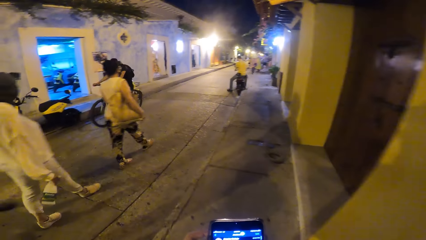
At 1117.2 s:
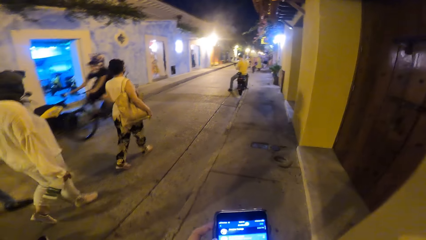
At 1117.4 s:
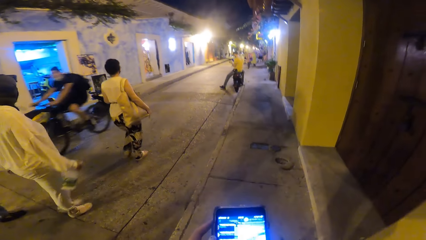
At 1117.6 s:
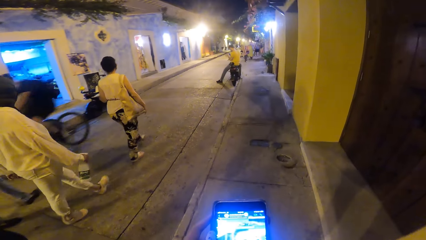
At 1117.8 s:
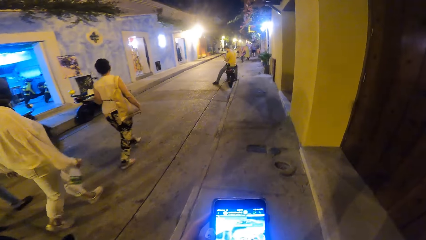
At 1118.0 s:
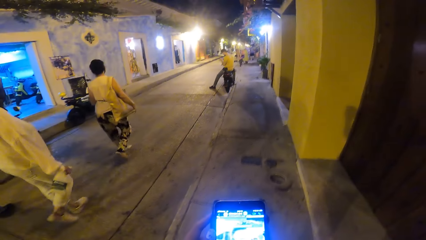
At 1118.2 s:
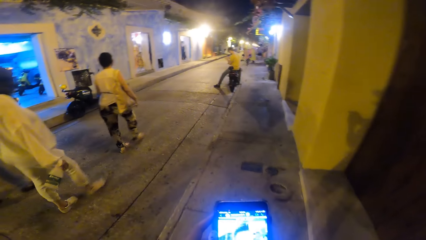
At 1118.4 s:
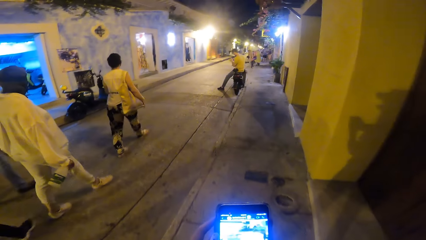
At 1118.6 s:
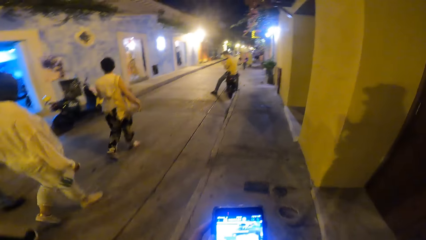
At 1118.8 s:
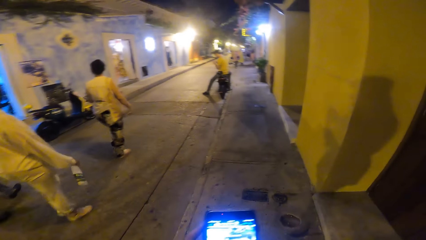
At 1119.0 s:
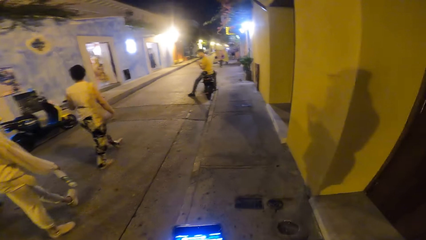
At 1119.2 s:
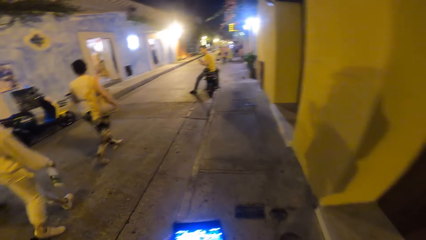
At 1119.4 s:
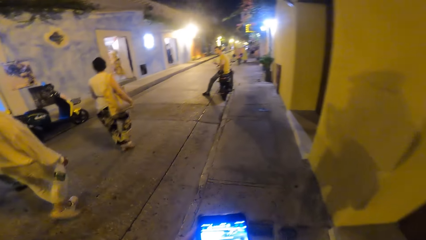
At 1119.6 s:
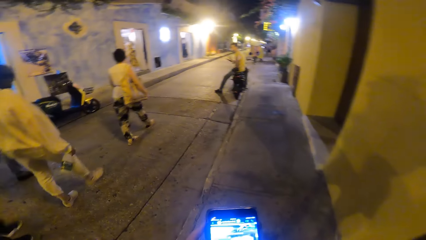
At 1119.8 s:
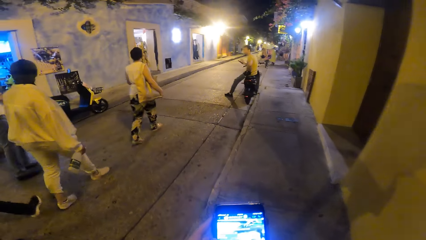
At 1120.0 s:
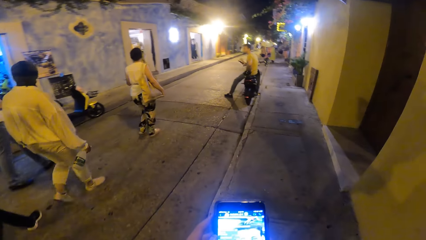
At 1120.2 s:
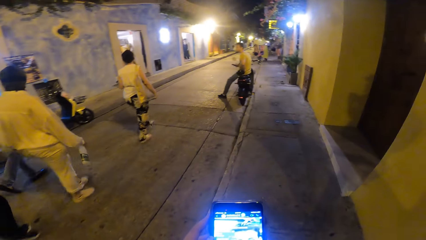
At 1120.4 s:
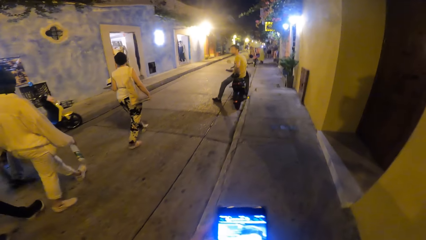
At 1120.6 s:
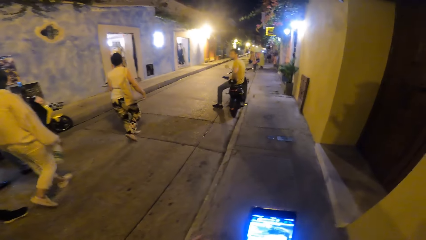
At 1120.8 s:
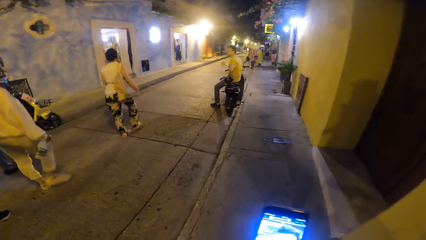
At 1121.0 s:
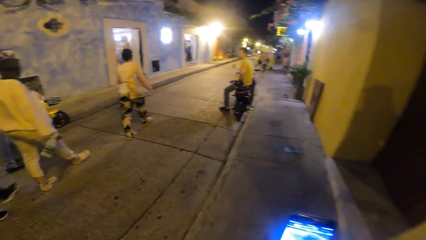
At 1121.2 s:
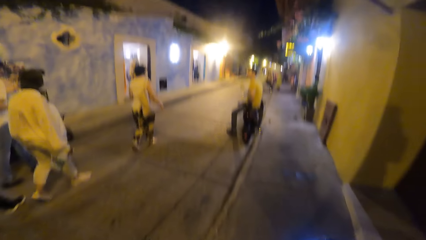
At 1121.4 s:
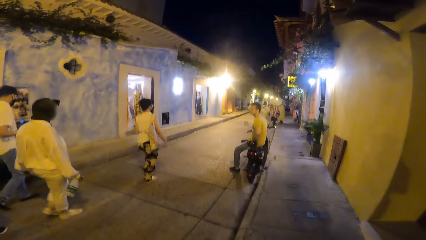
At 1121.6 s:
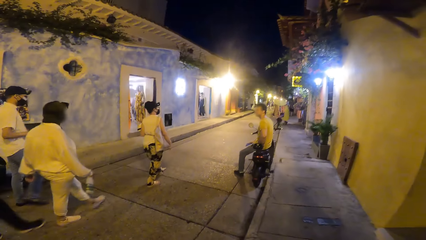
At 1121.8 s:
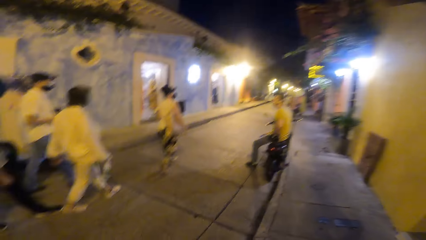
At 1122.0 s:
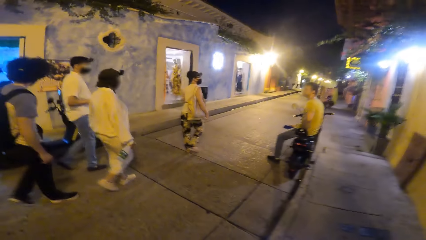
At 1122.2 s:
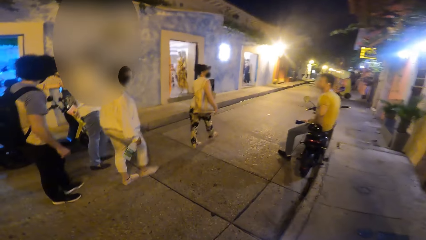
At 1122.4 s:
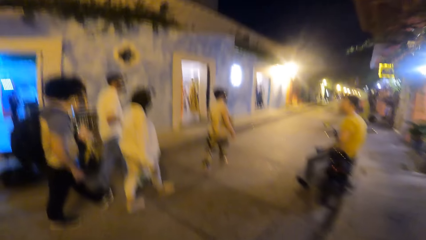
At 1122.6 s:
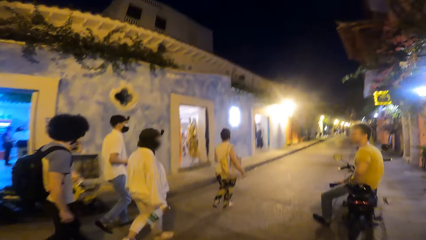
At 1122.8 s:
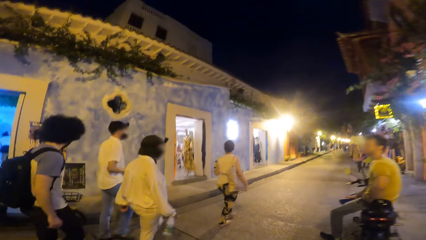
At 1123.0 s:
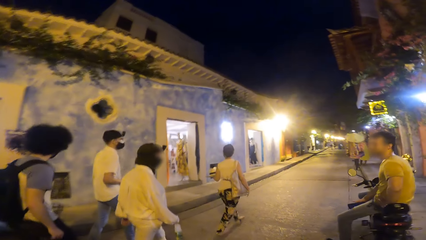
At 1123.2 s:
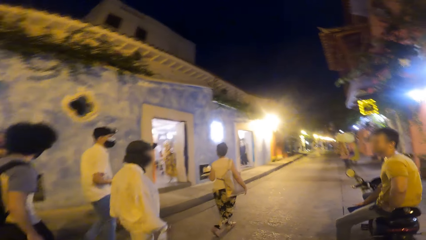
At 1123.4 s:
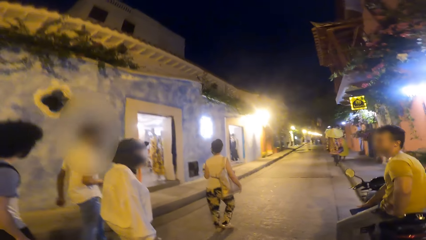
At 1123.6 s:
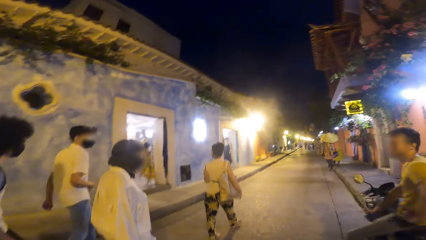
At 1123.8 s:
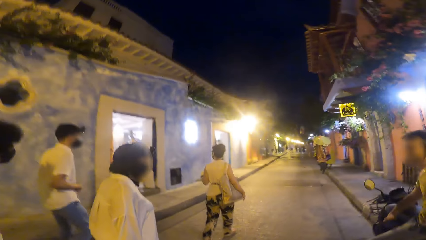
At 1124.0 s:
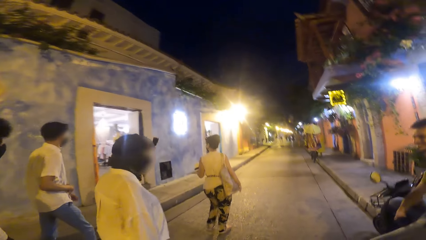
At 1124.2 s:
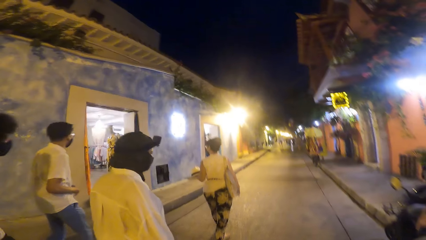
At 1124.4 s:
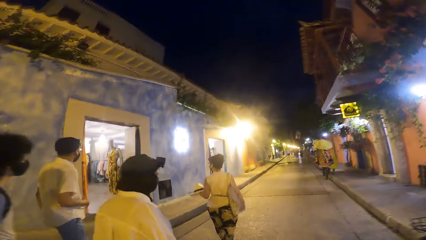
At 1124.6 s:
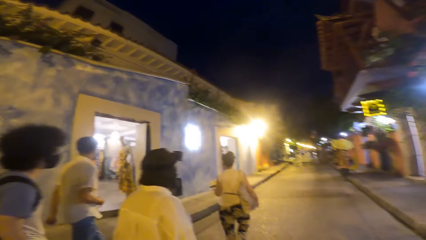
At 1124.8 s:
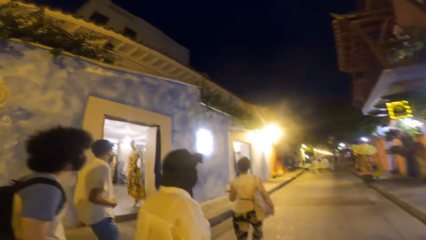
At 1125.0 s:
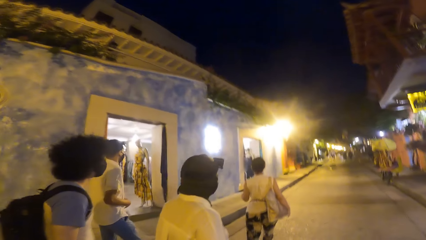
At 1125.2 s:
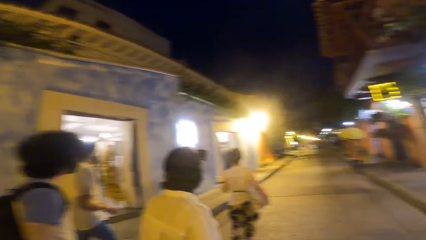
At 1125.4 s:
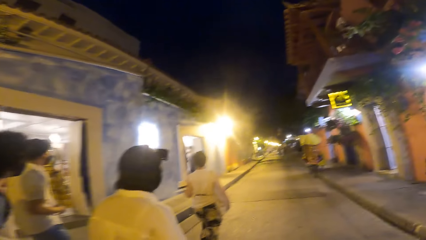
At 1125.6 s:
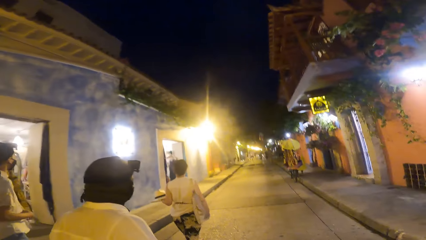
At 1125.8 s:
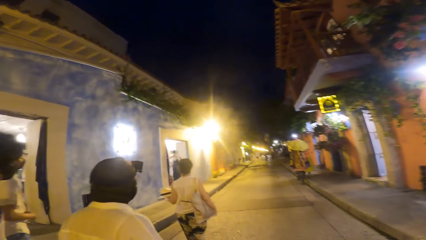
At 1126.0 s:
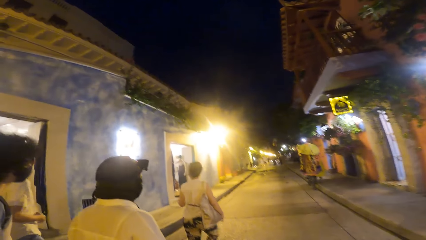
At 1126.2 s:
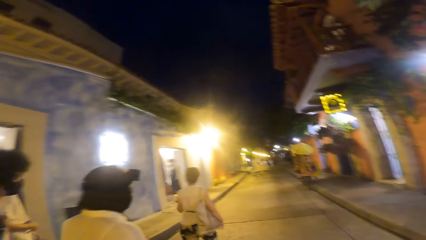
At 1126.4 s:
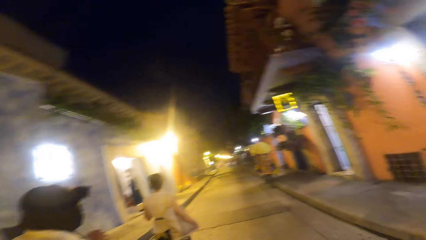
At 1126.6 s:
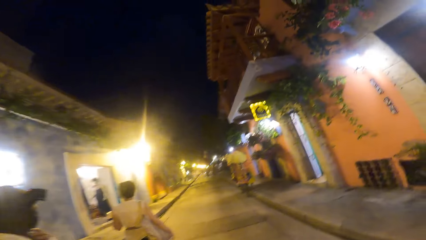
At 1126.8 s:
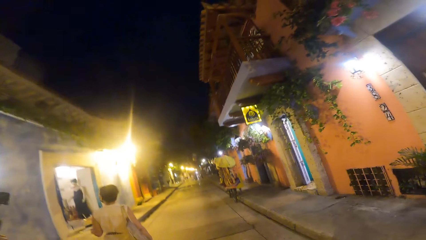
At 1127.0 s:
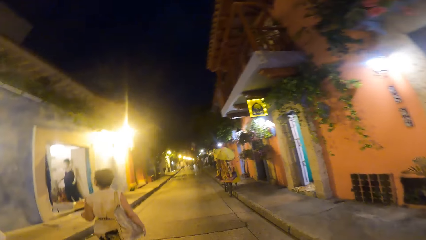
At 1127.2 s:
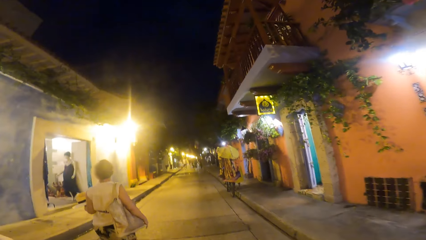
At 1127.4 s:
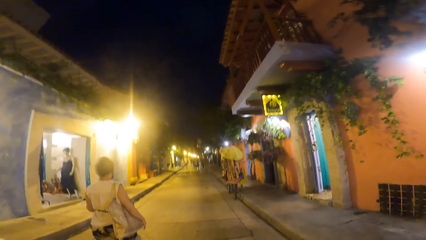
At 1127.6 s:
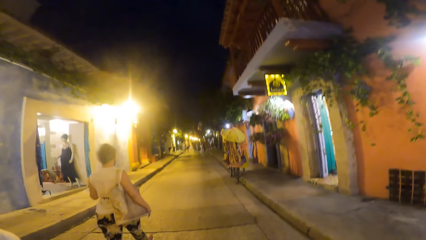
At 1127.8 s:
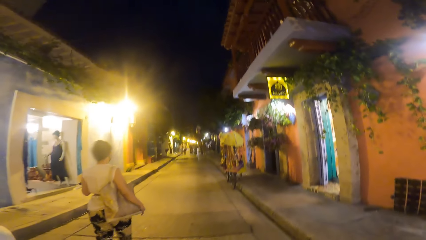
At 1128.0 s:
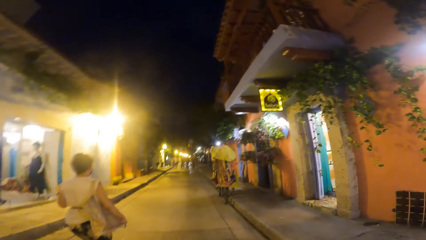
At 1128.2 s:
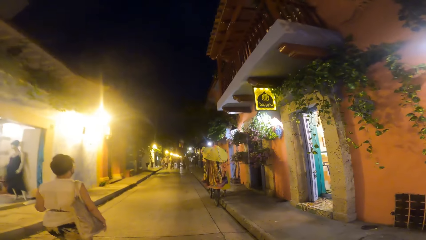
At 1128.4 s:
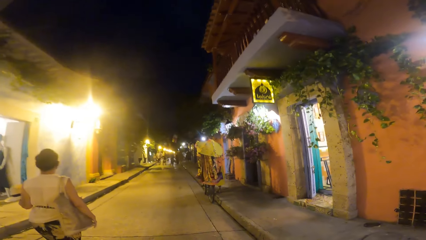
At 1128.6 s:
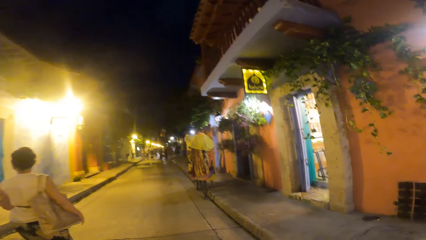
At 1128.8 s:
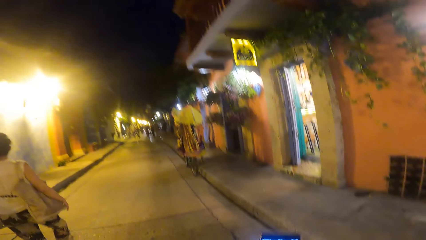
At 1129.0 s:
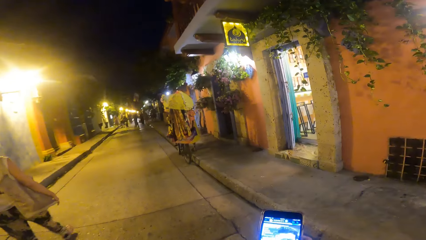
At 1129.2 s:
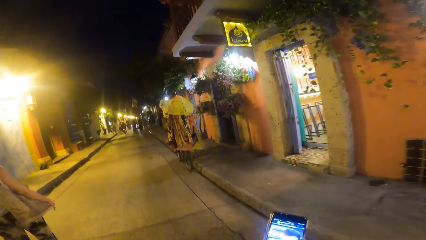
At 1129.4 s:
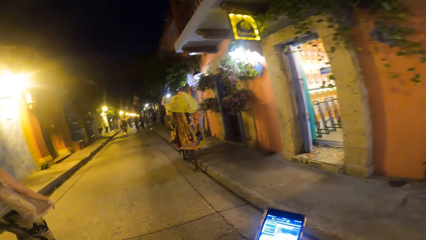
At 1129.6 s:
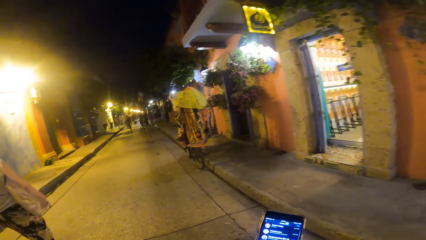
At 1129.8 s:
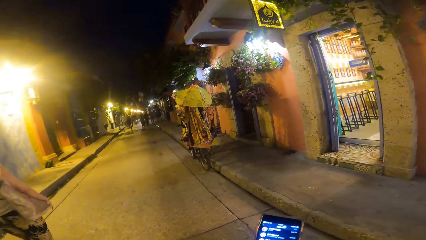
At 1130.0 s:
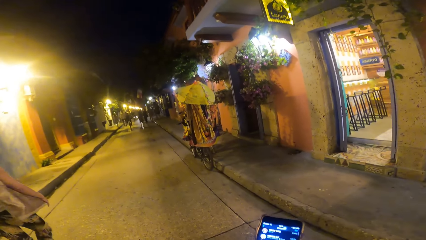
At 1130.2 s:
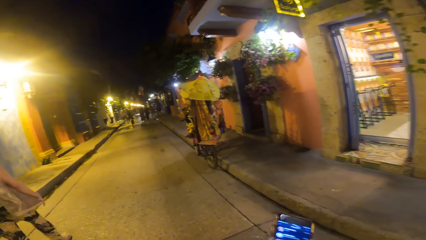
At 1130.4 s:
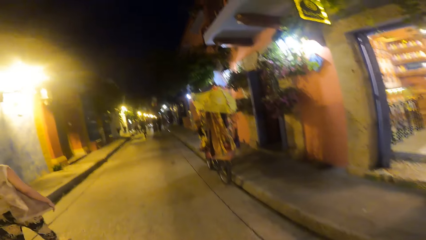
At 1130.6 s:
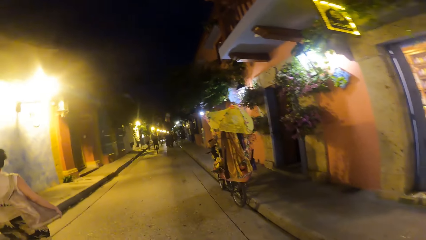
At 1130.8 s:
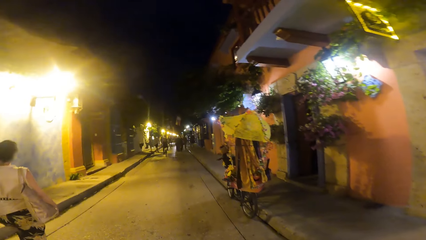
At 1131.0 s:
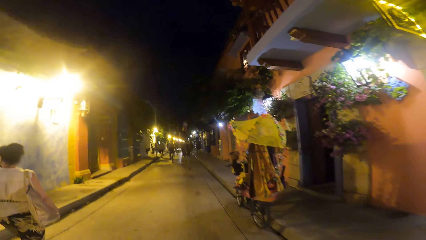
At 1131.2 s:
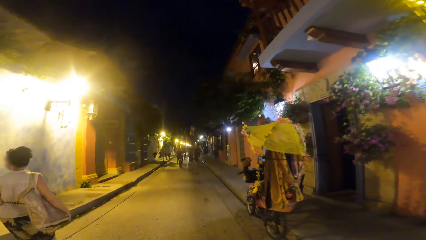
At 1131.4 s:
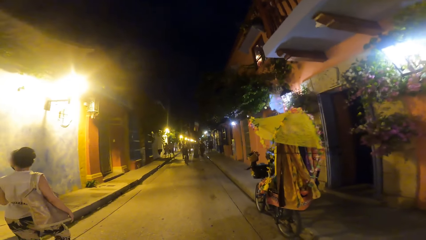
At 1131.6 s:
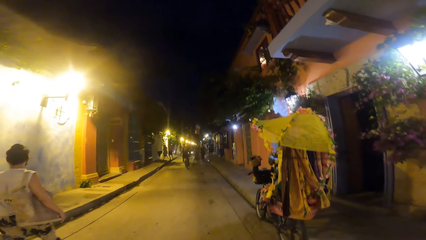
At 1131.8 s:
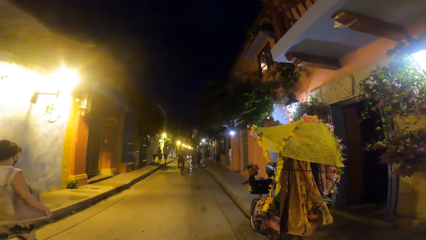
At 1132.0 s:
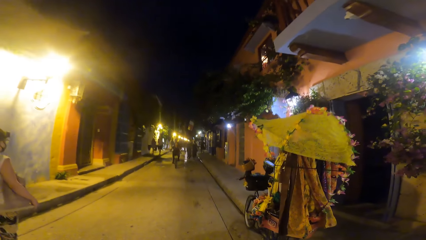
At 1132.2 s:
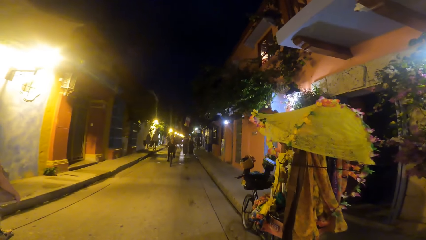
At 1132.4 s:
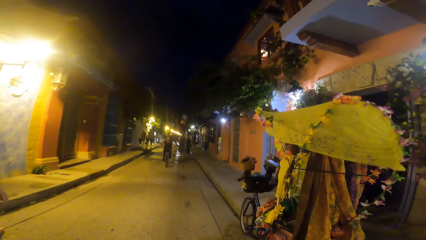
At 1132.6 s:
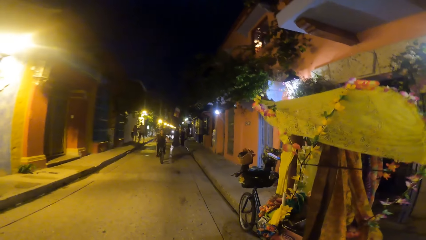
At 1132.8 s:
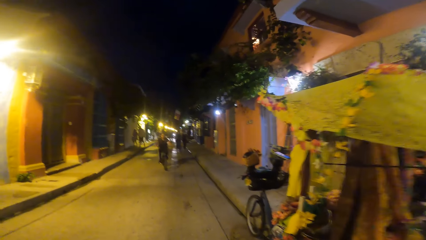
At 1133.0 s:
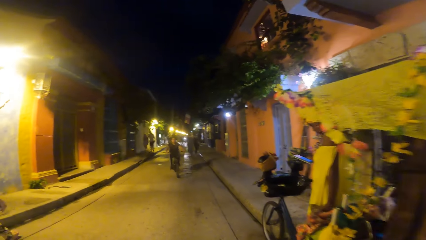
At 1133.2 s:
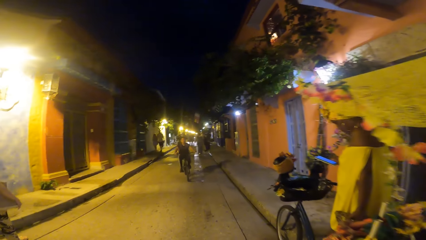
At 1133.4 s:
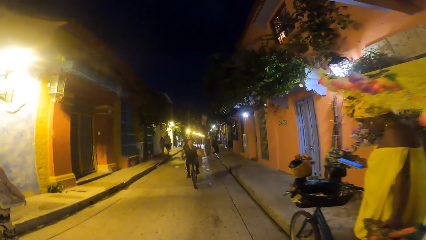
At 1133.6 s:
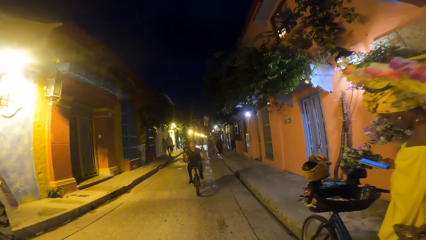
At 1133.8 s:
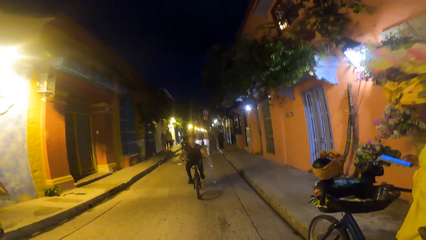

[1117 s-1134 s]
A man walks past the camera wearer. Another man walks past the camera wearer. The camera wearer follows a lady. She walks past the first man and walks past the other man. The first woman touches her chin with her left hand. The camera wearer walks past the first woman. She operates the phone with her right hand. She walks past the other woman. She walks on an alley.
